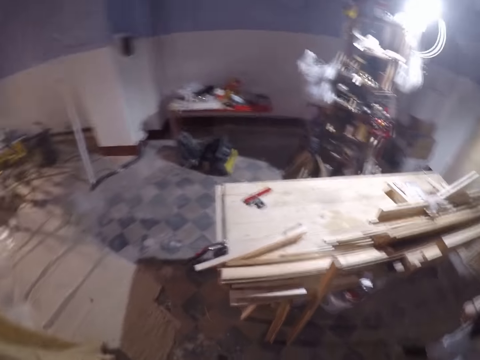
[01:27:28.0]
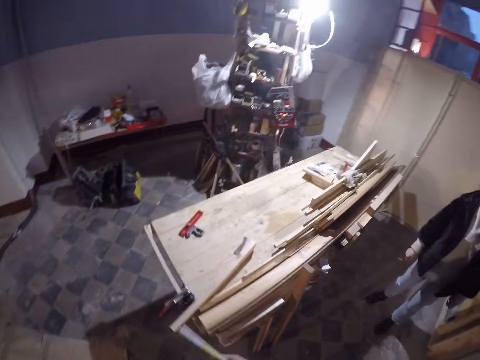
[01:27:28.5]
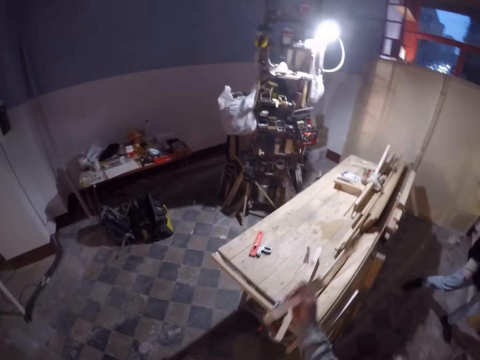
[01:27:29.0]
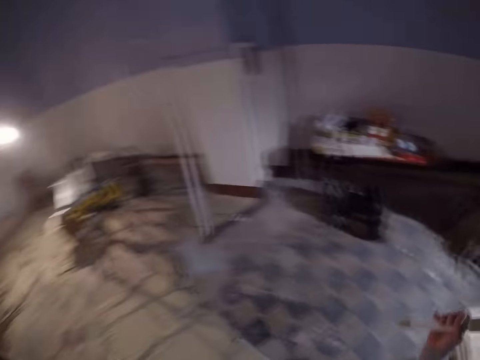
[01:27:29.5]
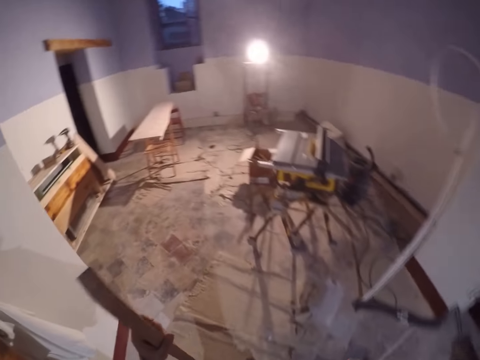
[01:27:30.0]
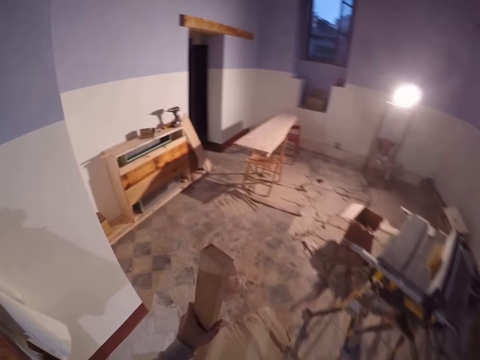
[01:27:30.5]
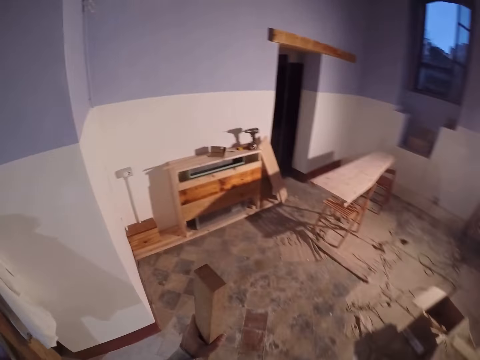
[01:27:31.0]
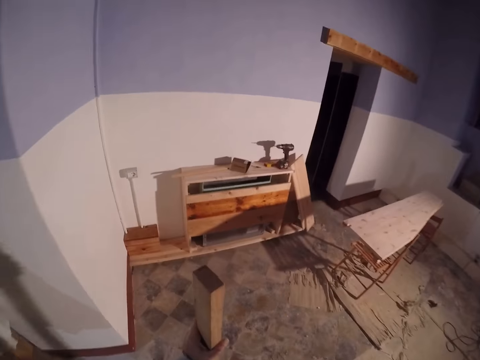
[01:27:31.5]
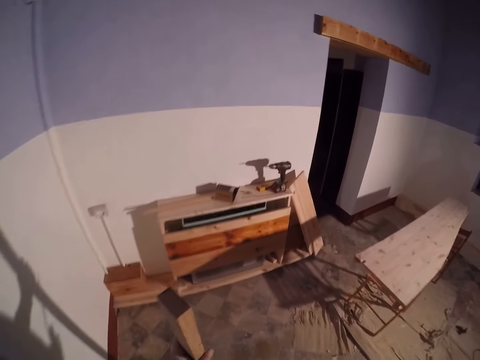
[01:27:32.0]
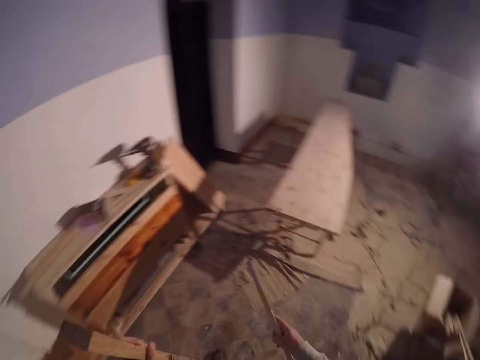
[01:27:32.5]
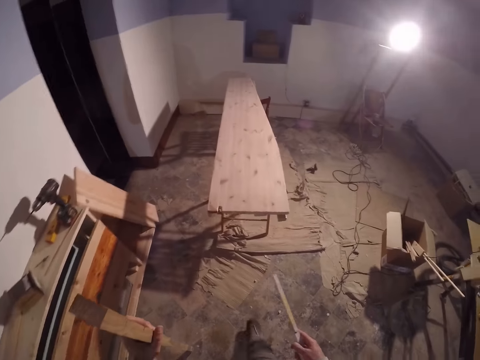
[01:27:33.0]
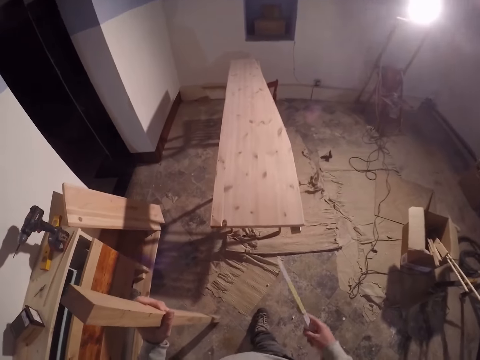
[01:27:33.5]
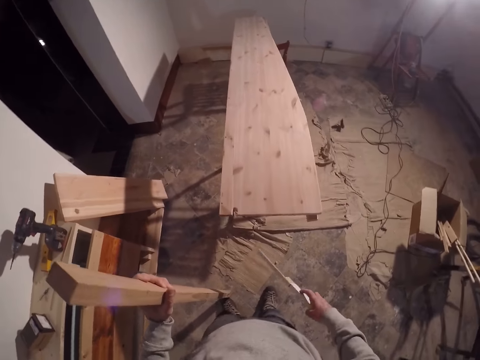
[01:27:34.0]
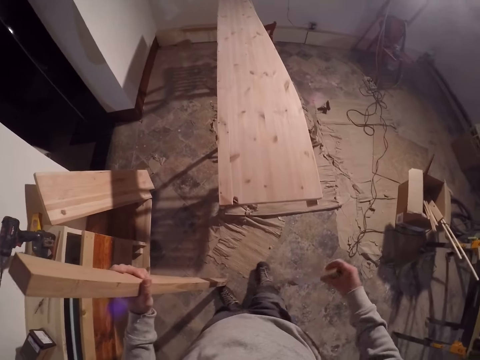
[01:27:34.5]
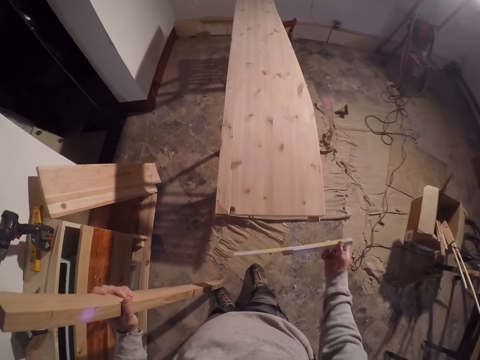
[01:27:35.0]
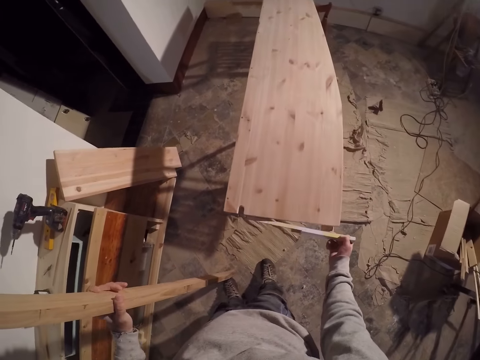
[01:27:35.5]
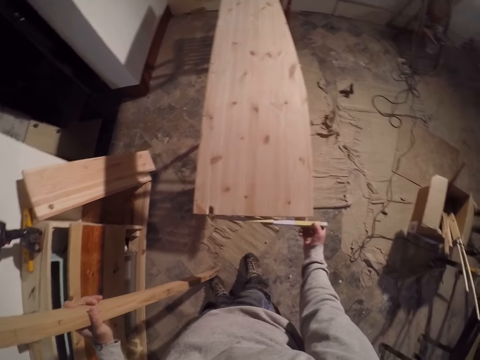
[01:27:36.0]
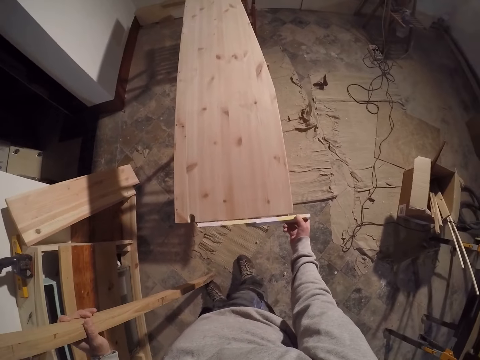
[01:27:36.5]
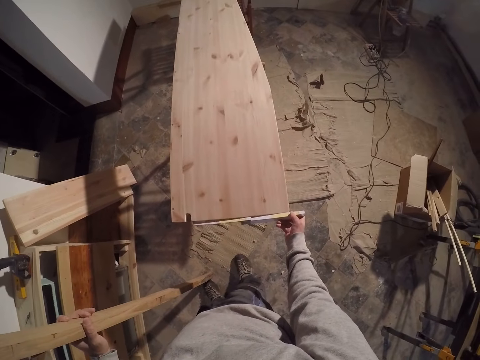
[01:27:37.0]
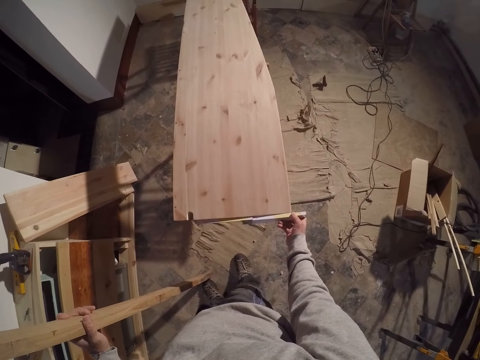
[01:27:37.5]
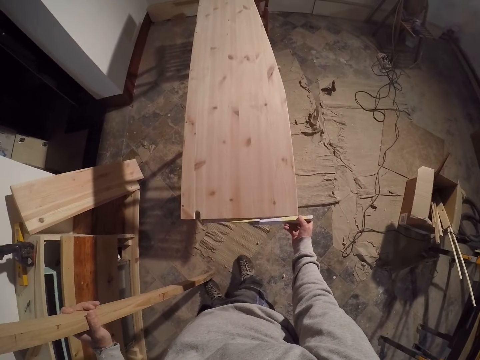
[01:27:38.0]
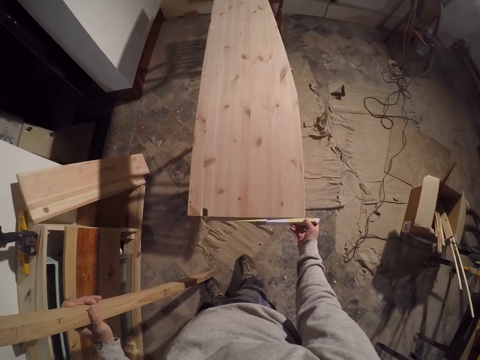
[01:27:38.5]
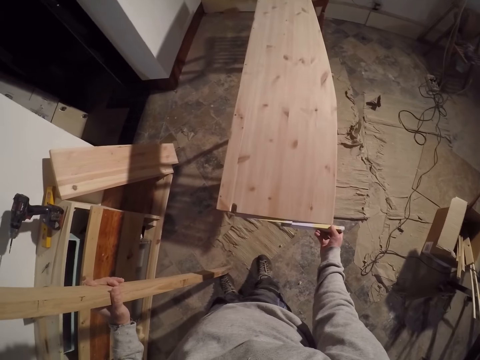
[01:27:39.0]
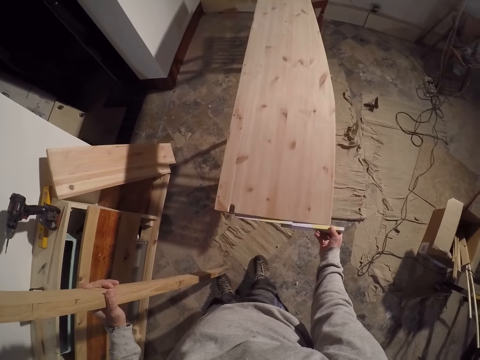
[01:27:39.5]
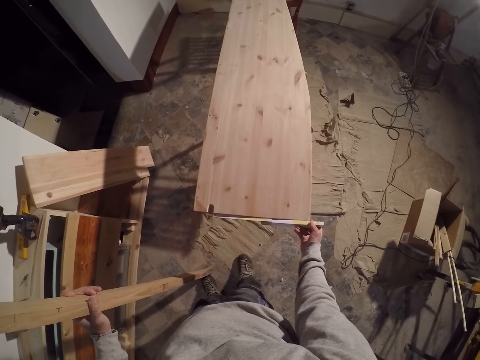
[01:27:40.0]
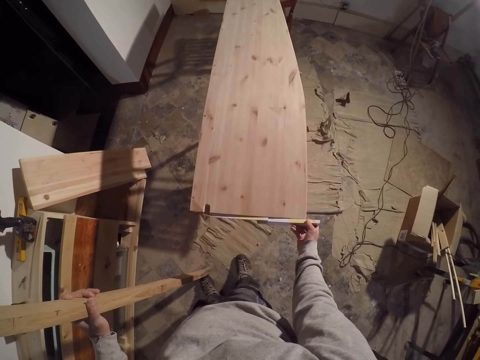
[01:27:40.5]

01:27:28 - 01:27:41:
The camera wearer looks around the workshop. A man walks around the workshop. The camera wearer walks around the workshop. He measures the plywood with the ruler in his right hand.

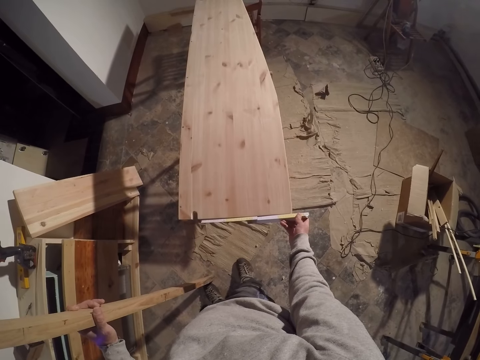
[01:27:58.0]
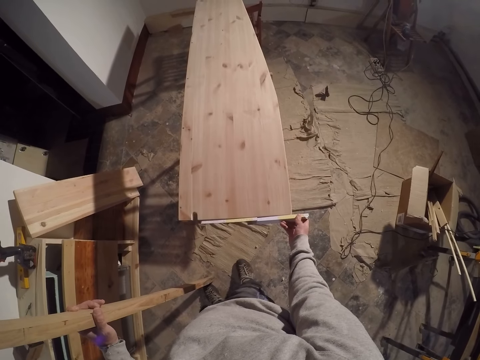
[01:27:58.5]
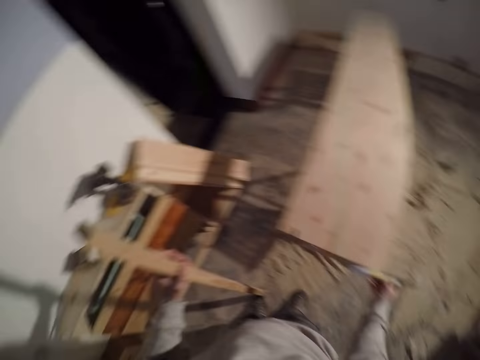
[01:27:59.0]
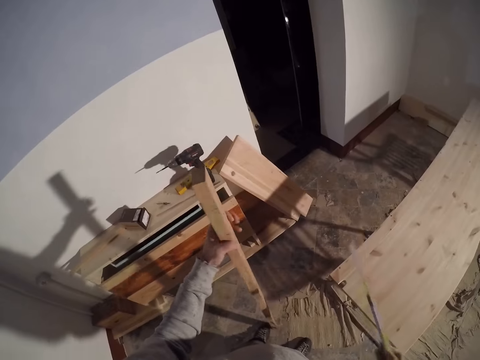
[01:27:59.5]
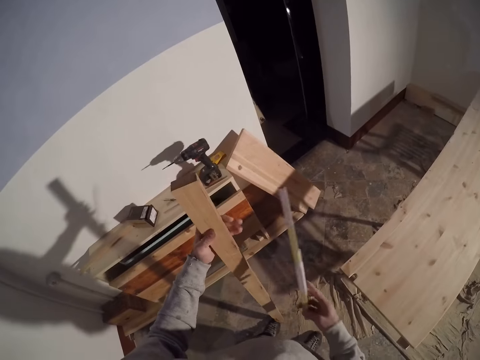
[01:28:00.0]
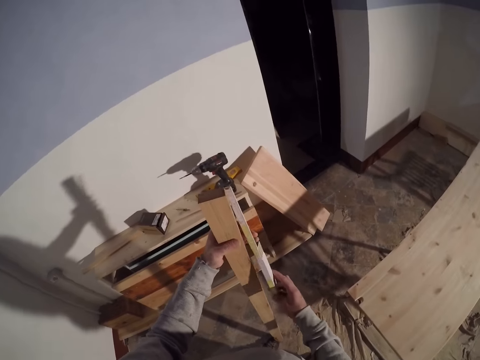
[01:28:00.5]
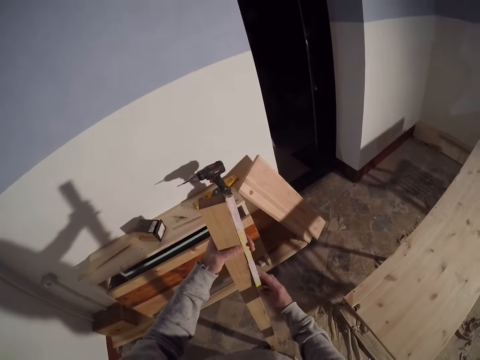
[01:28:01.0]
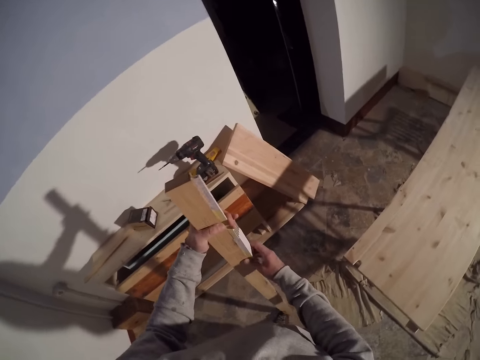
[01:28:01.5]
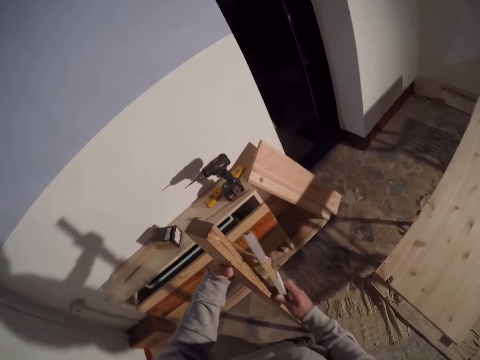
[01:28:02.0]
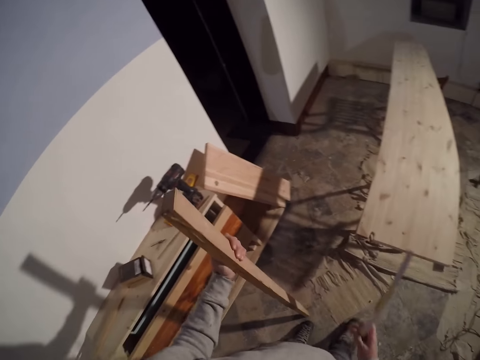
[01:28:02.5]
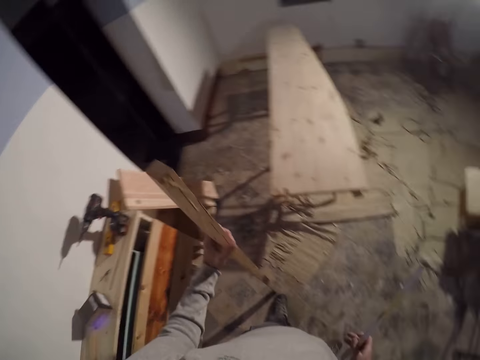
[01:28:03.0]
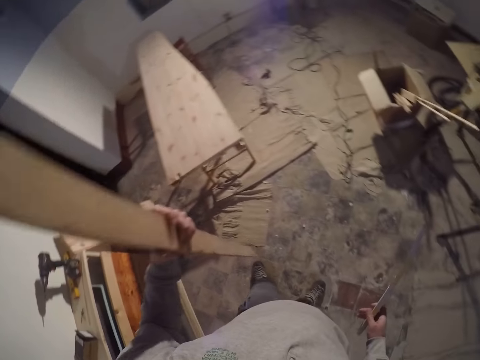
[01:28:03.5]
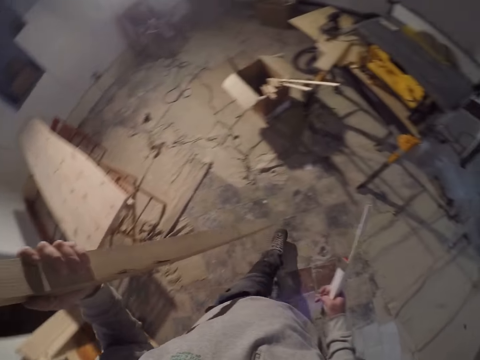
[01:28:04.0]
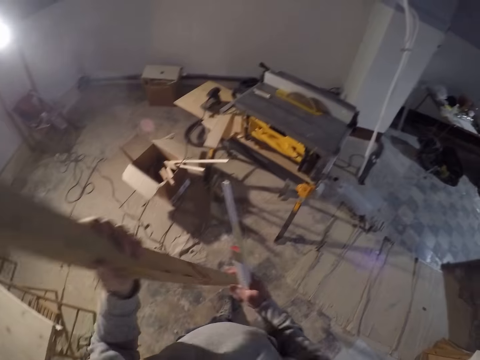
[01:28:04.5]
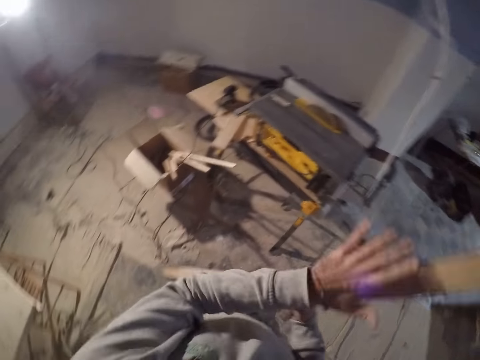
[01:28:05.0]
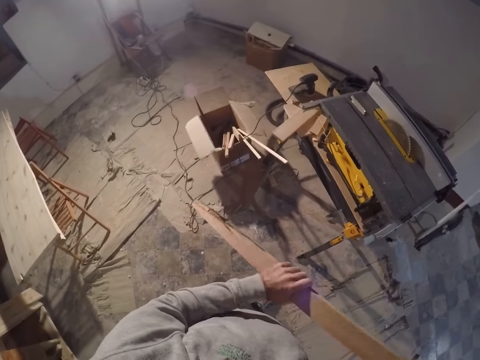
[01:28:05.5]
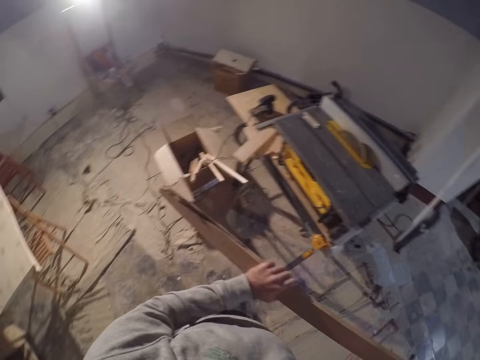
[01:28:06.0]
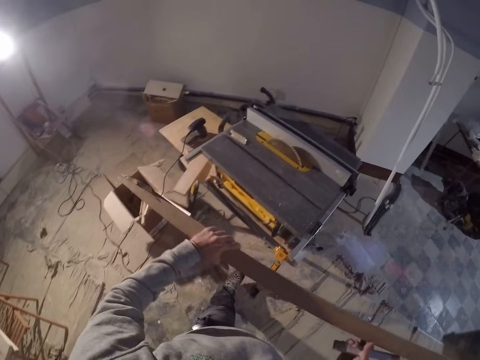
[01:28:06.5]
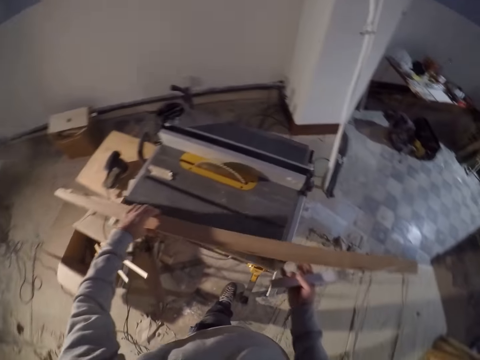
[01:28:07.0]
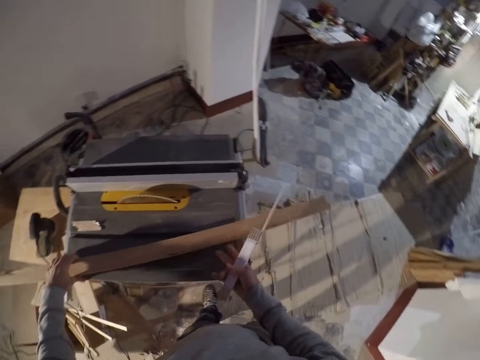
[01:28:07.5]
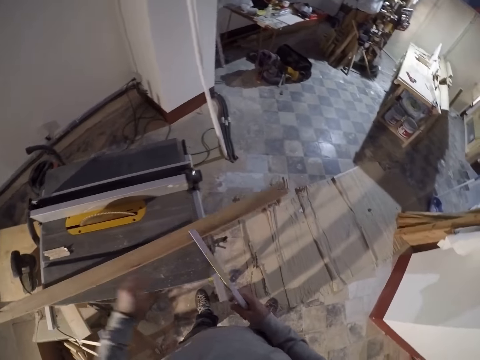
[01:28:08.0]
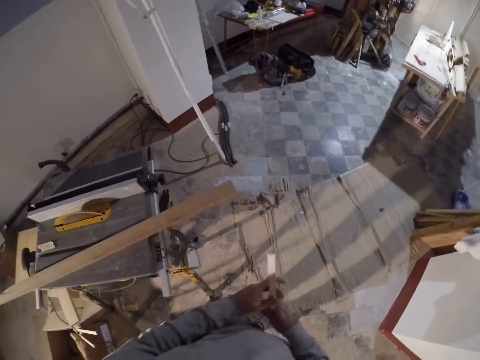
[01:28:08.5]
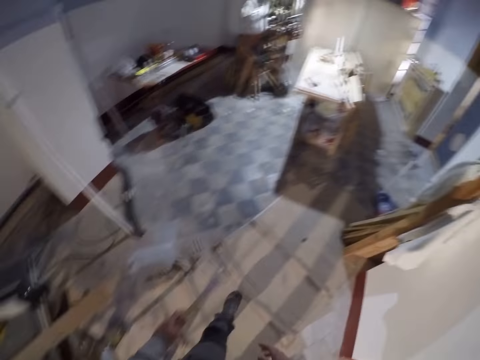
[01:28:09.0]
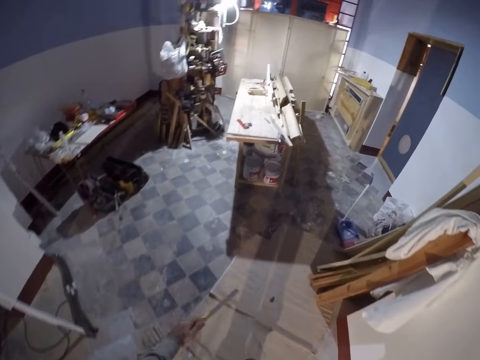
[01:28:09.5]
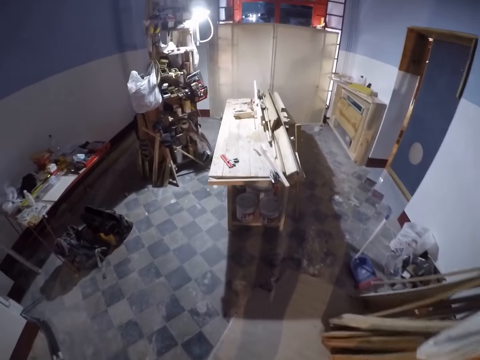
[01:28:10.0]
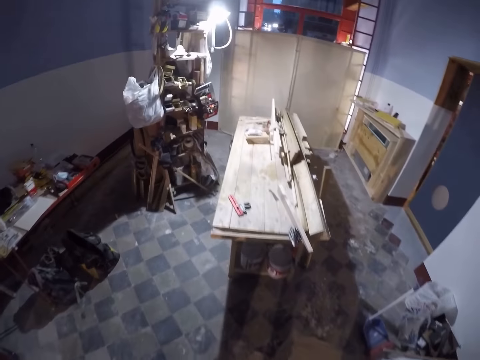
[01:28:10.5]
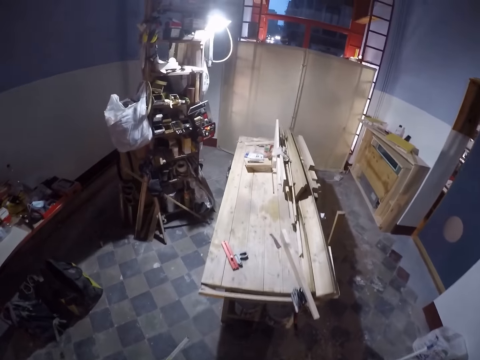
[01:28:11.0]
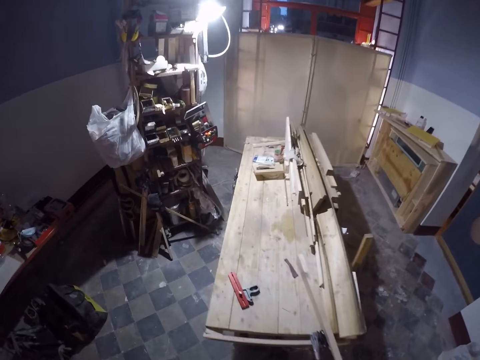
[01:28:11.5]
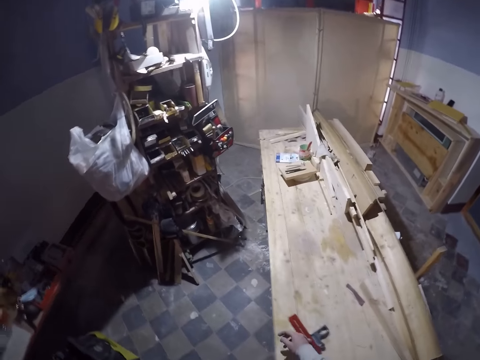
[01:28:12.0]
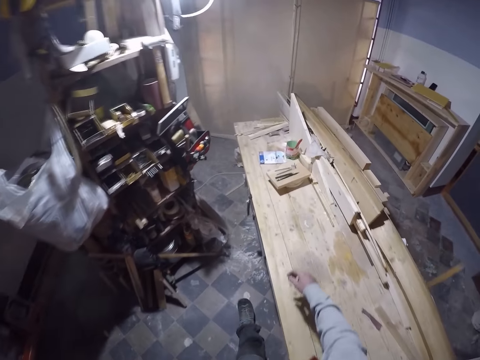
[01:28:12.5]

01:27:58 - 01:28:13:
The camera wearer turns around. He measures the plywood or piece of wood in his left hand with the ruler in his right hand. He holds the piece of wood. He walks around the workshop. He passes the plywood to his right hand. He holds the plywood with both hands. He places the plywood on the workbench. He passes the ruler to his left hand. He walks around the workshop.
